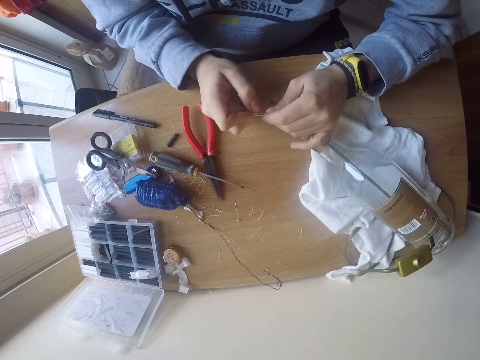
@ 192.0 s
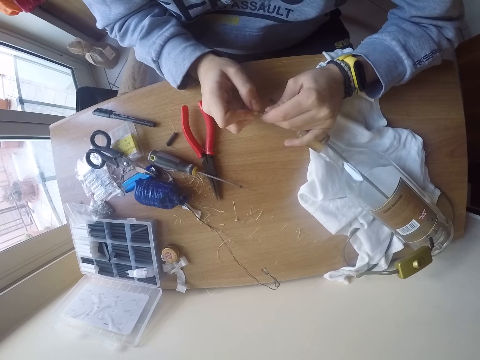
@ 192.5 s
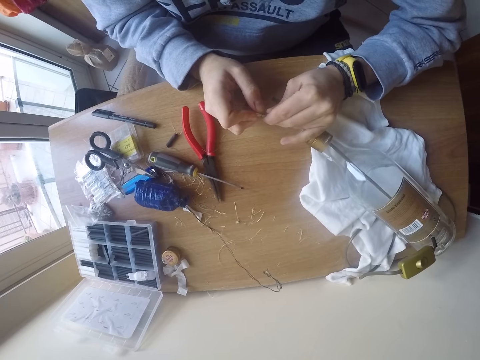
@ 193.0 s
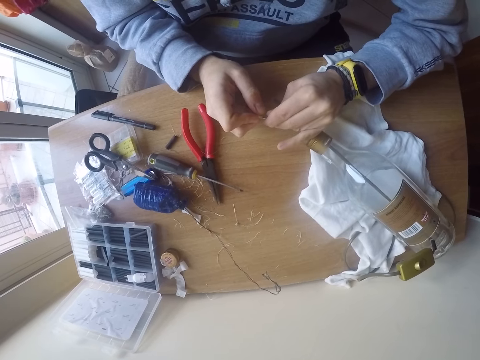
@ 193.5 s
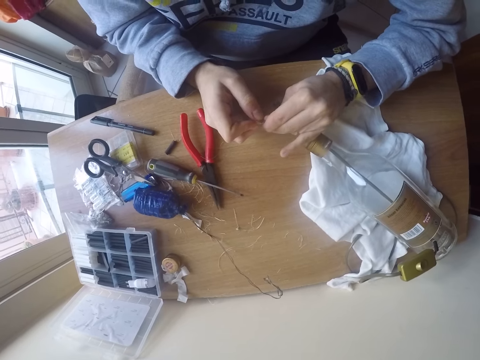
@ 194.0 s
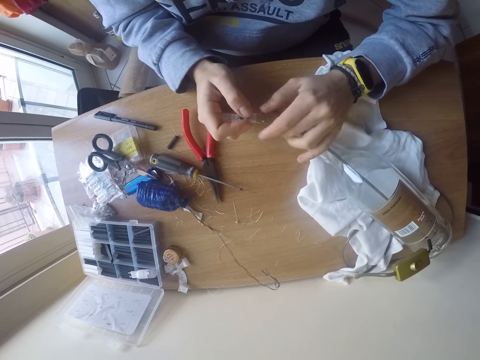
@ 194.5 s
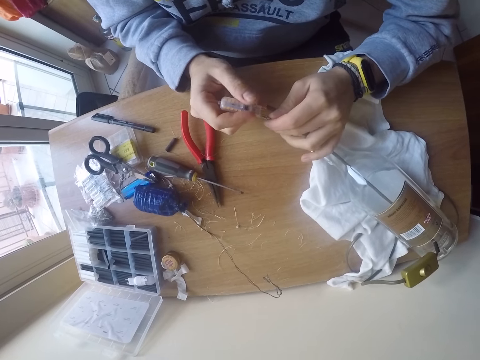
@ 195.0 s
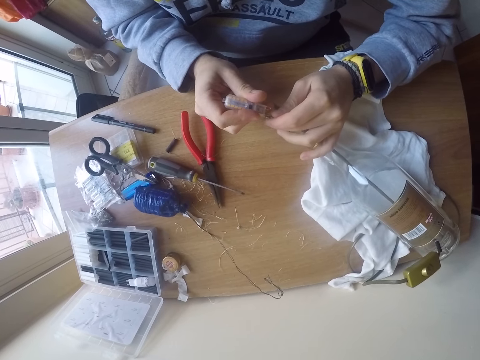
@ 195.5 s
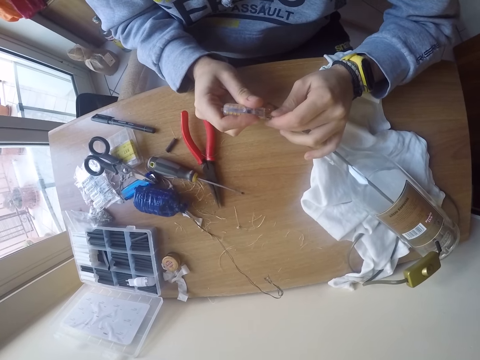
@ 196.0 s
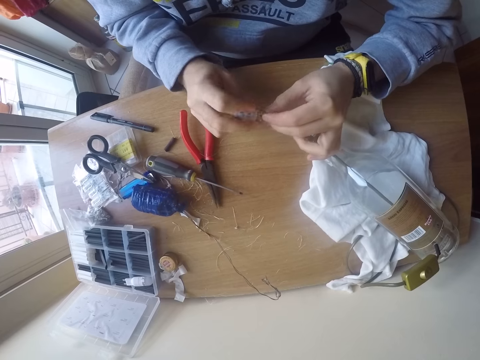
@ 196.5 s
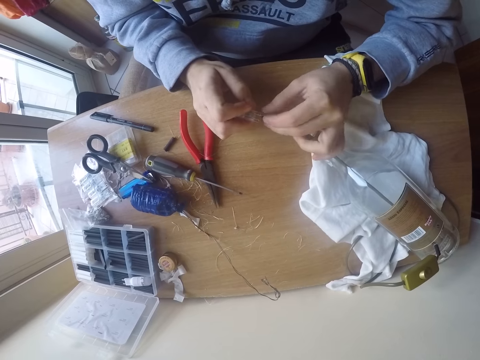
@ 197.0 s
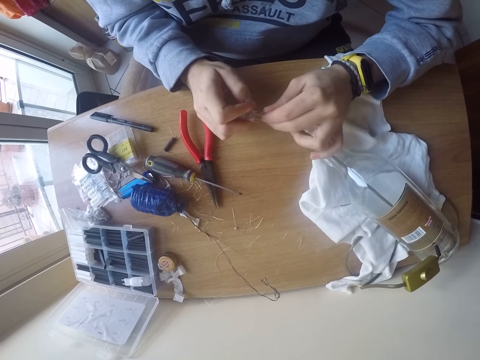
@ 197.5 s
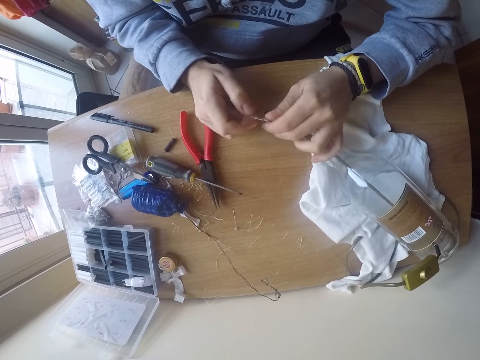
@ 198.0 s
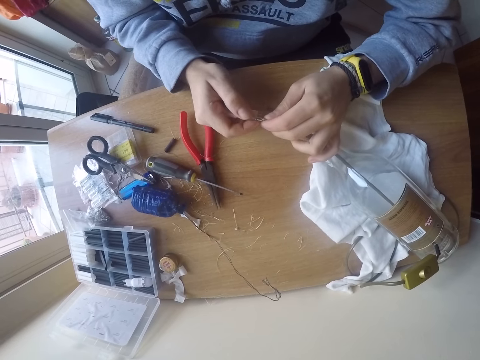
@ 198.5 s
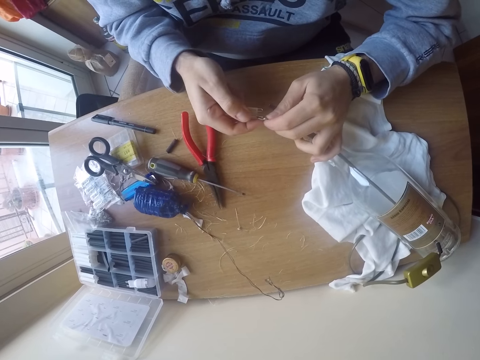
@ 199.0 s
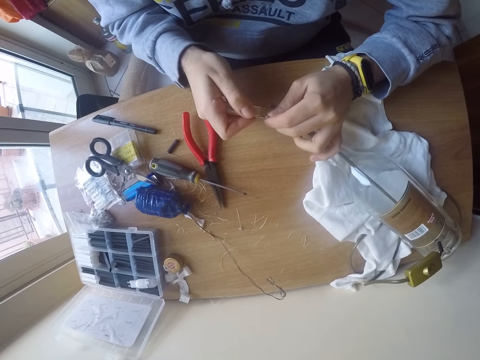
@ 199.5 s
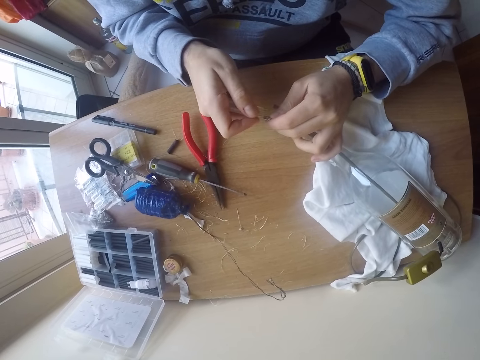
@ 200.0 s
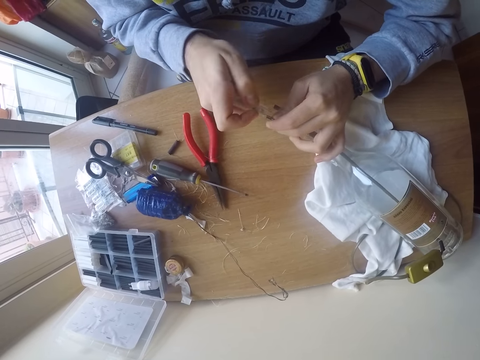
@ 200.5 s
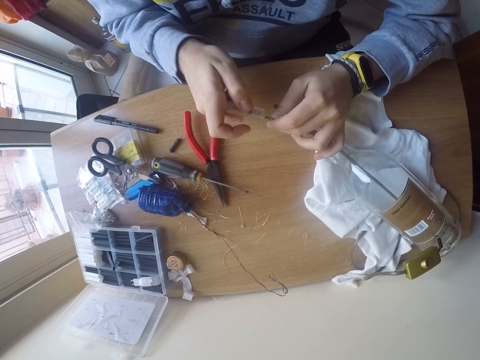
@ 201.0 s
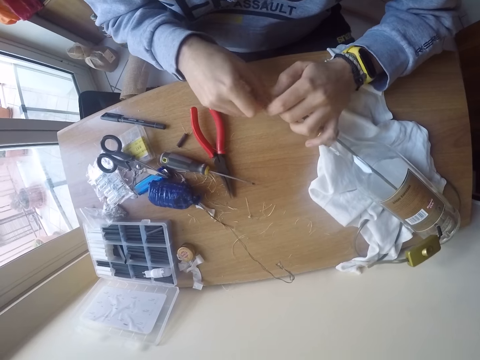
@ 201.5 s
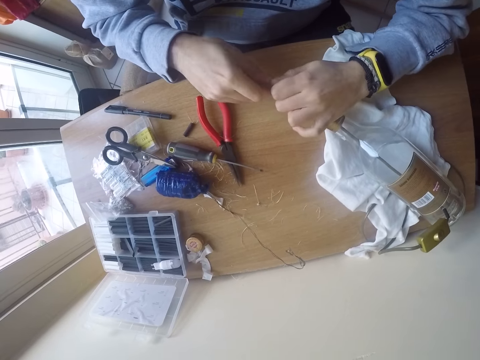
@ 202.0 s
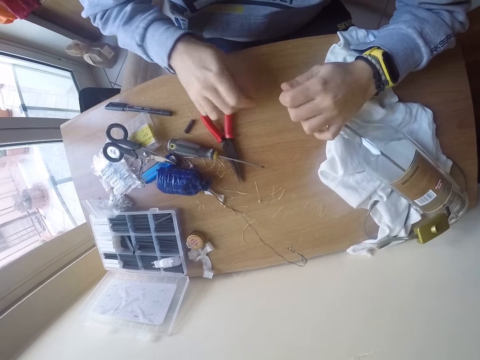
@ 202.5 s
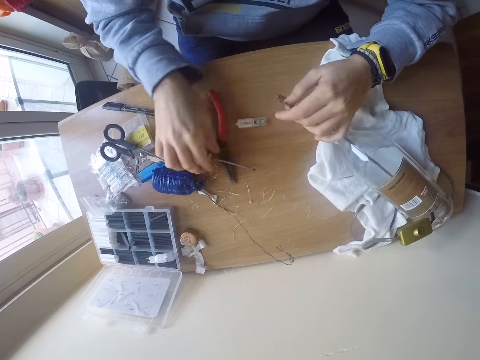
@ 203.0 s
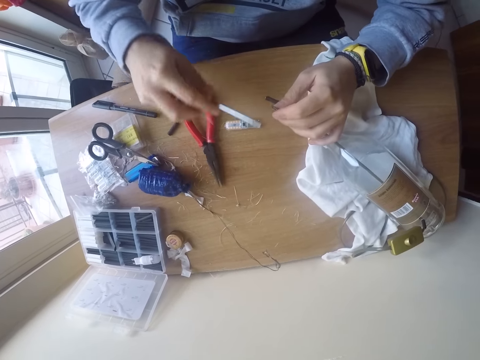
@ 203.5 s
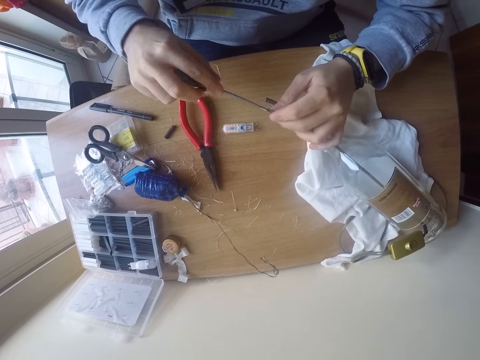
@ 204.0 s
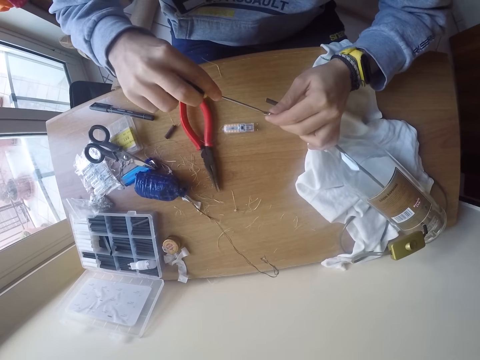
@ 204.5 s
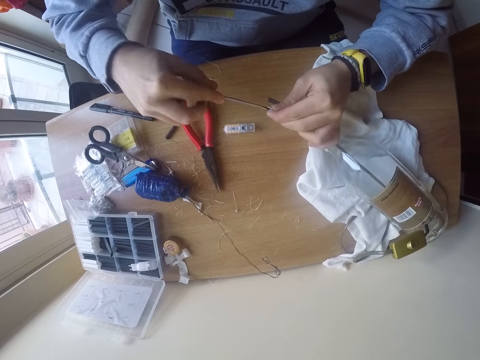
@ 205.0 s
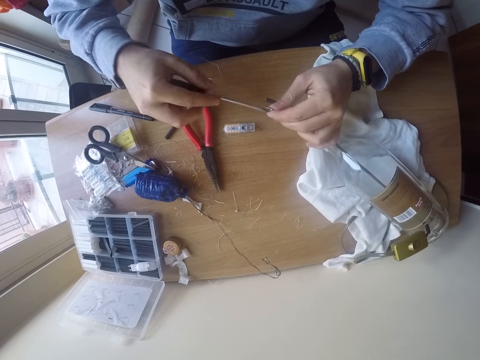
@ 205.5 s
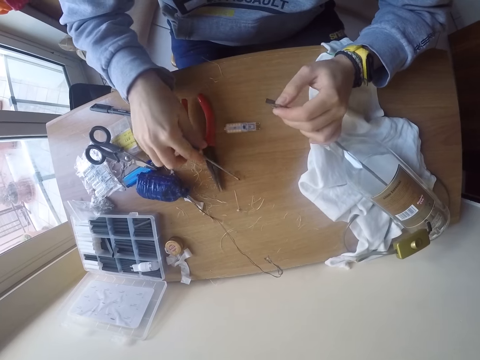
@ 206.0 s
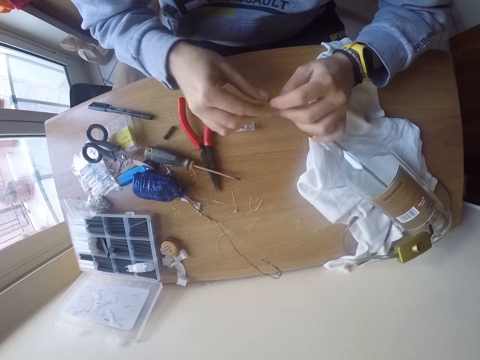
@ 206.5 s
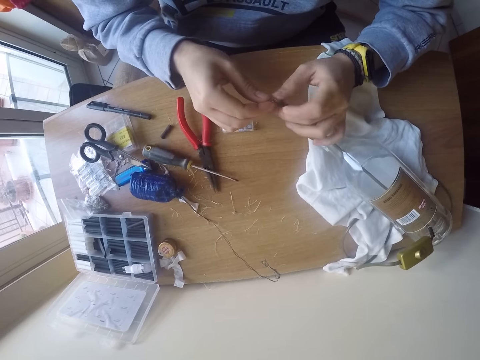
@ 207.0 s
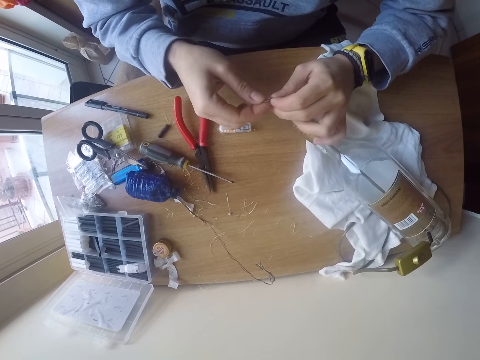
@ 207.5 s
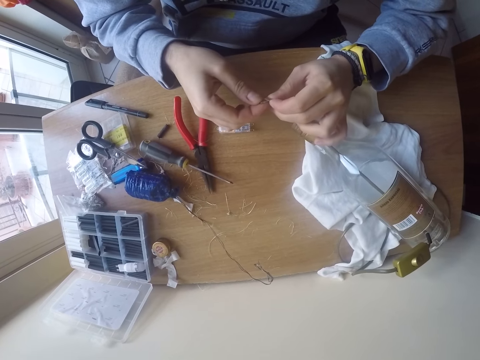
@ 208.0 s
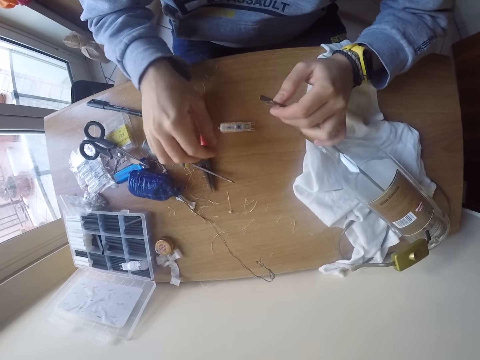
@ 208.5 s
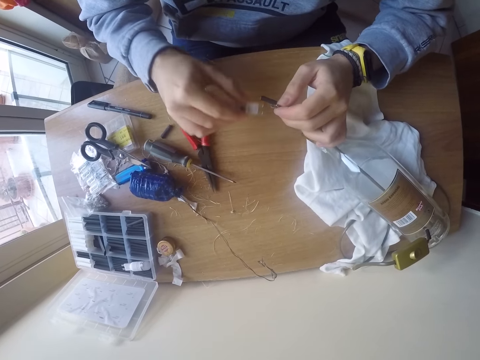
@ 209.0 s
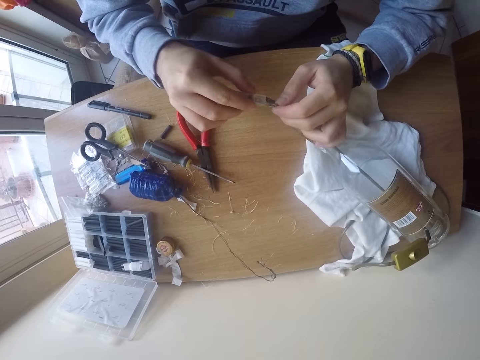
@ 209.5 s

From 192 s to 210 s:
The camera wearer removes the conductor from the cable with both hands. He places the conductor on the table with his right hand. He lifts the screwdriver from the table with his right hand. He adjusts the cable with the screwdriver in his right hand. He inserts the screwdriver in the cable. He drops the screwdriver on the table with his right hand. He holds the cable with both hands. He aligns the wires on the cable. He lifts the conductor from the table with his right hand. He places the conductor on the cable with both hands.

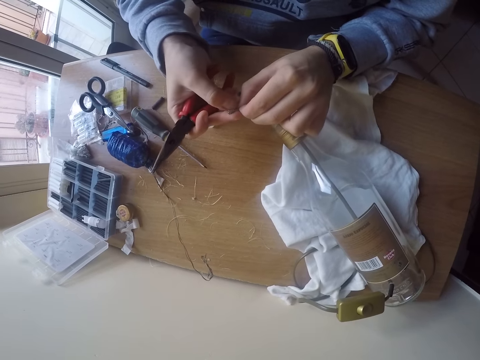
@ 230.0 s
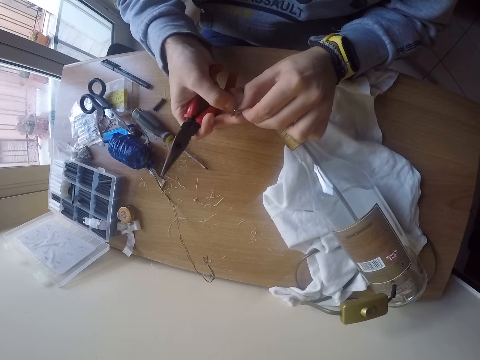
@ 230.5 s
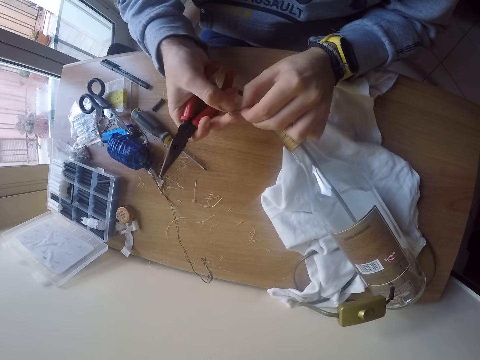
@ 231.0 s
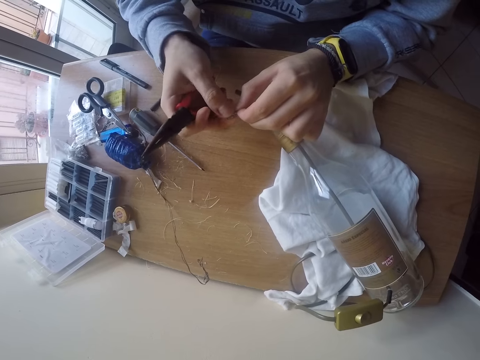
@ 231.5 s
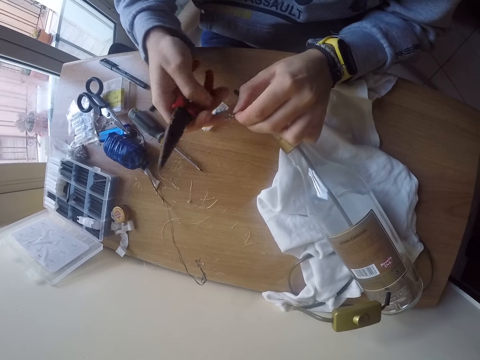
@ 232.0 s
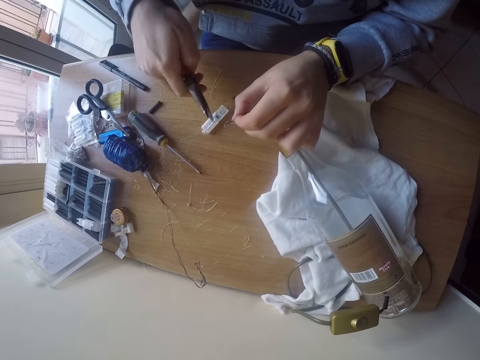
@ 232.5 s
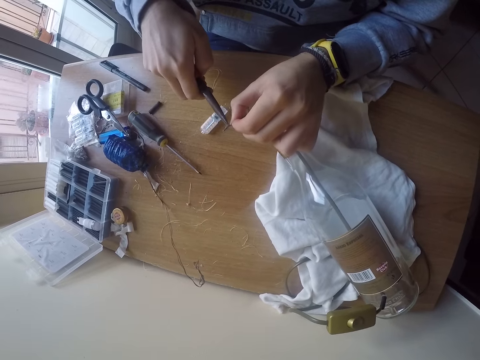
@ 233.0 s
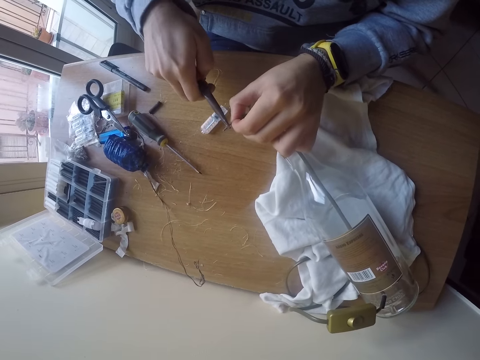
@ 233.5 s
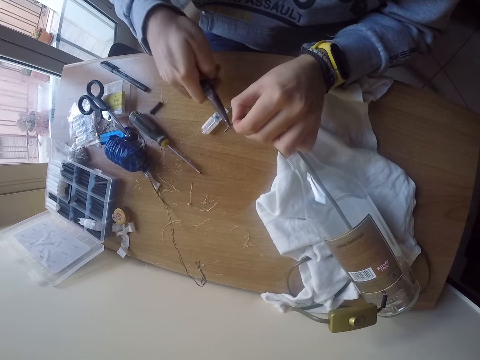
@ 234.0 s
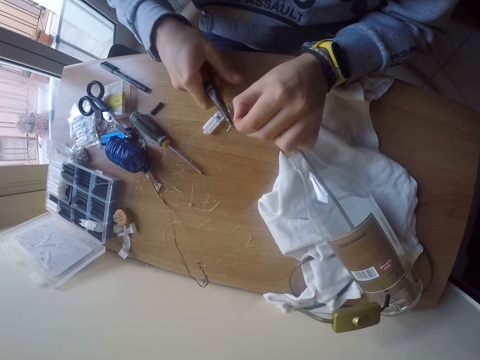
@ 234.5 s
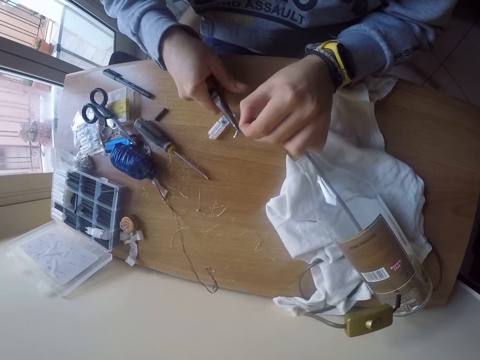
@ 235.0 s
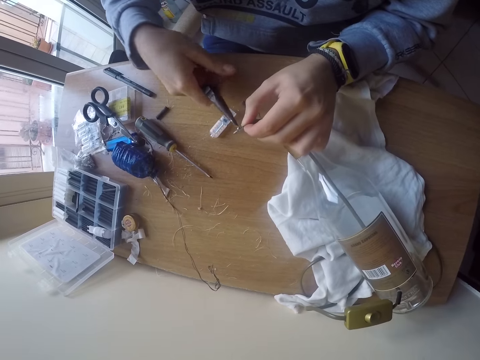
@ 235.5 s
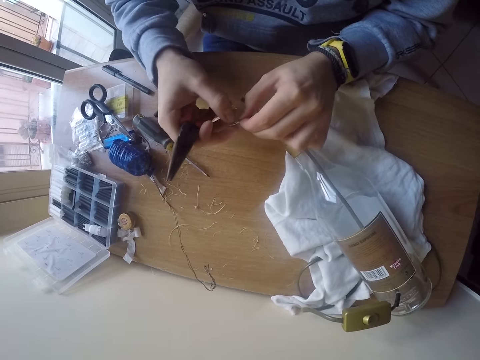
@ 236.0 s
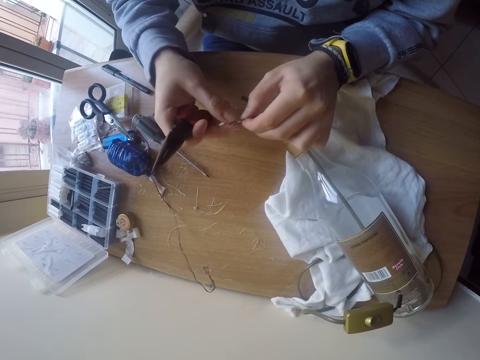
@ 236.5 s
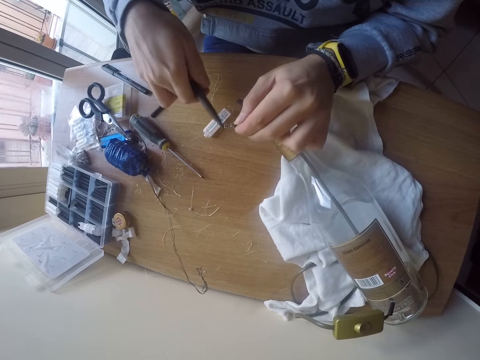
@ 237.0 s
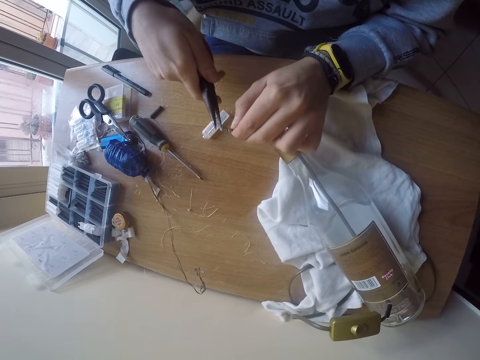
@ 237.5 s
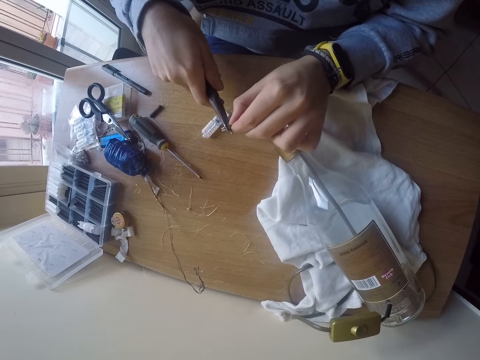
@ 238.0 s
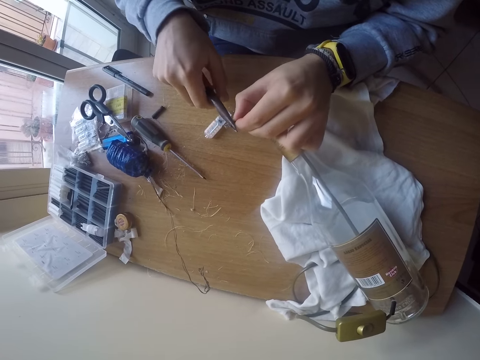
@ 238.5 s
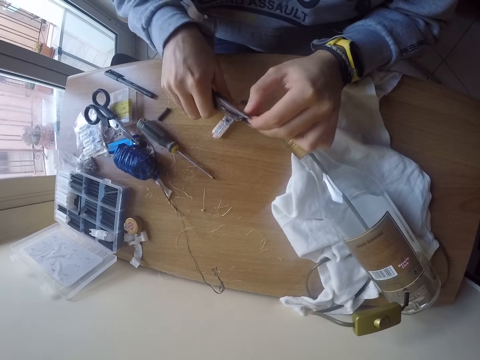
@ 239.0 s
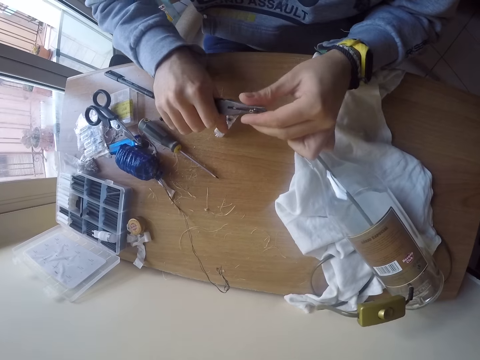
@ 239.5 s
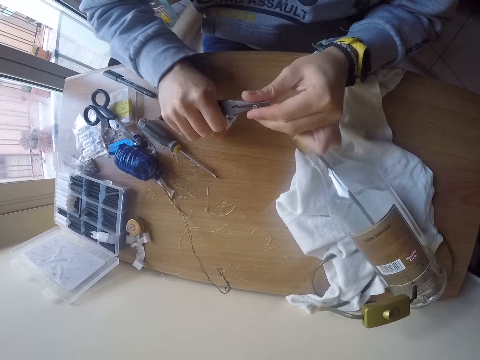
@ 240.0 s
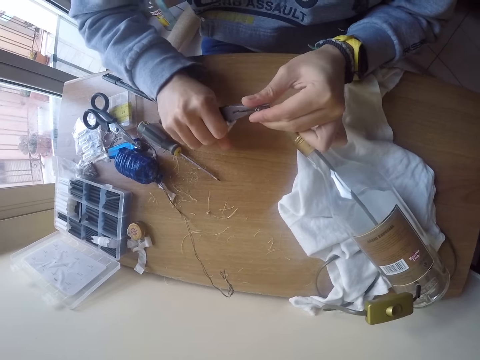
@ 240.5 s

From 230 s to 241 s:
The camera wearer lifts his right hand from the cable. He clamps the cable with the plier in his right hand. He cuts the wires with the pliers. He holds the cable with both hands. He aligns the wires. He lifts his right hand from the cable. He clamps the cable with the plier with both hands. He cuts the wires with the pliers.
